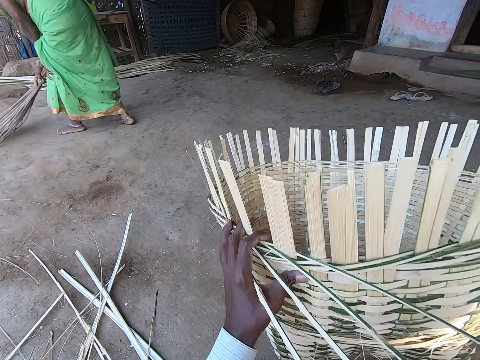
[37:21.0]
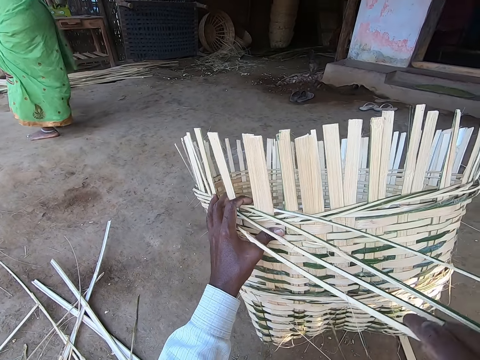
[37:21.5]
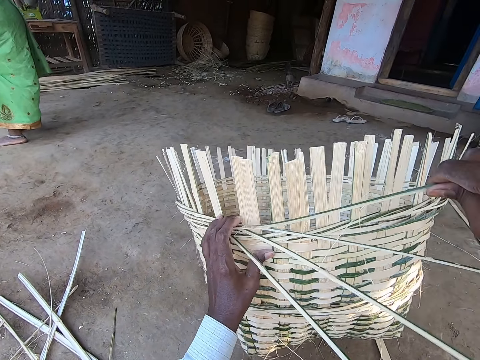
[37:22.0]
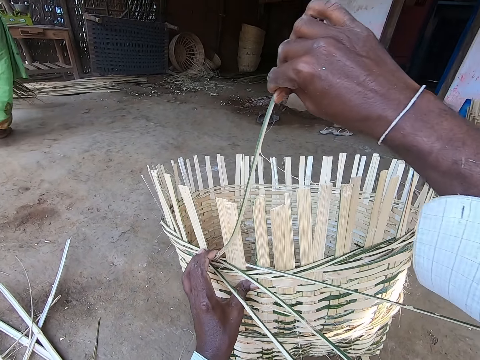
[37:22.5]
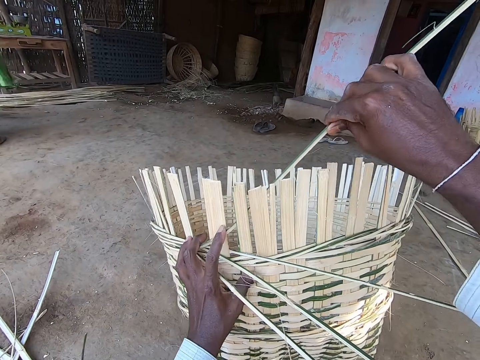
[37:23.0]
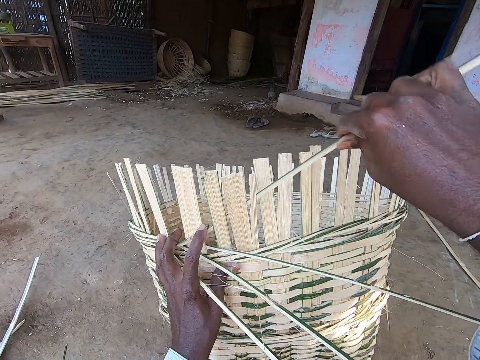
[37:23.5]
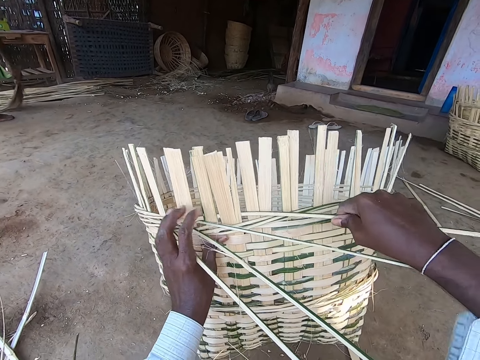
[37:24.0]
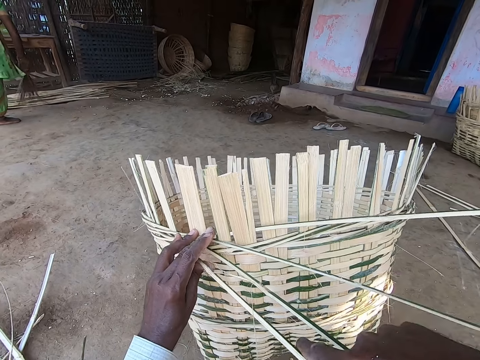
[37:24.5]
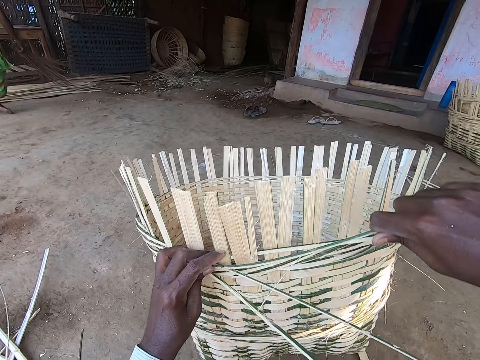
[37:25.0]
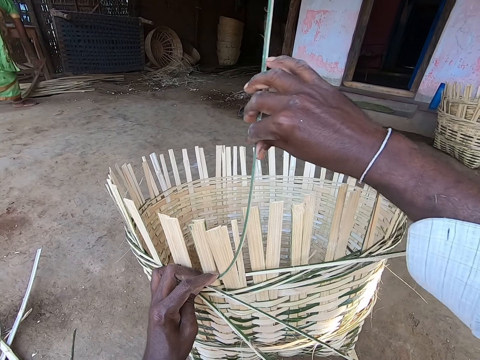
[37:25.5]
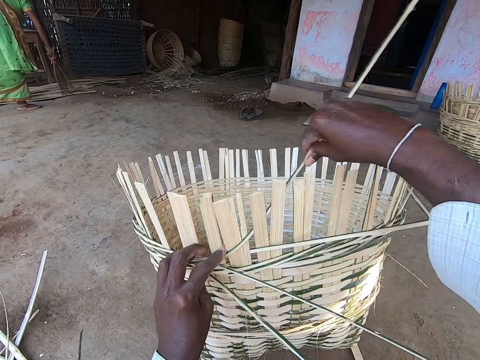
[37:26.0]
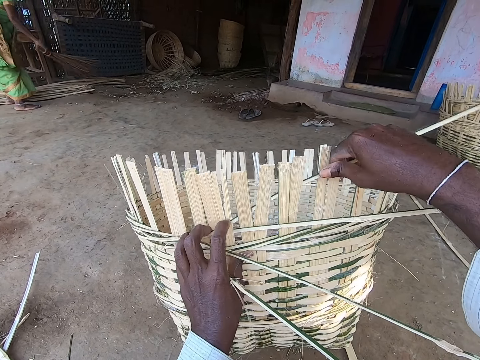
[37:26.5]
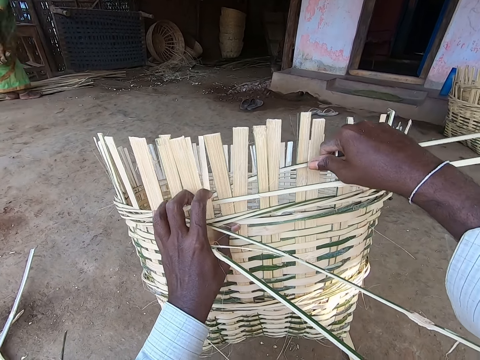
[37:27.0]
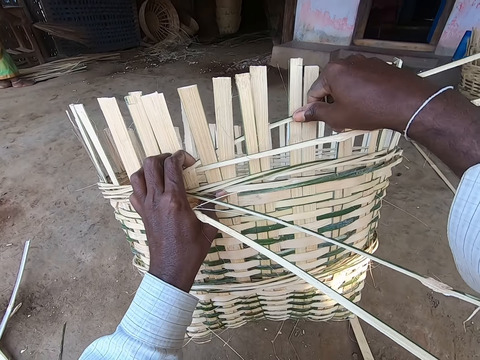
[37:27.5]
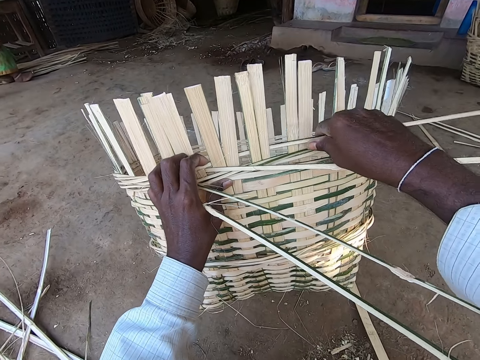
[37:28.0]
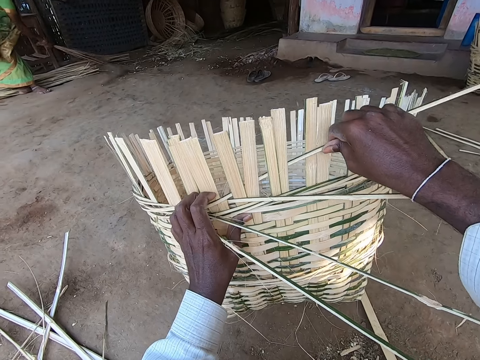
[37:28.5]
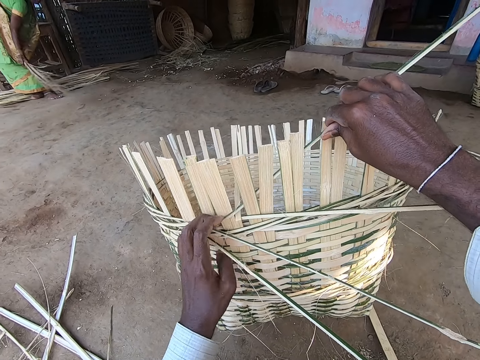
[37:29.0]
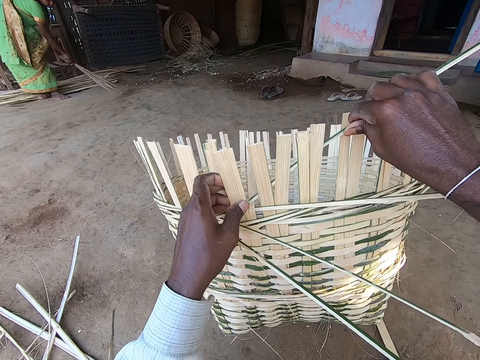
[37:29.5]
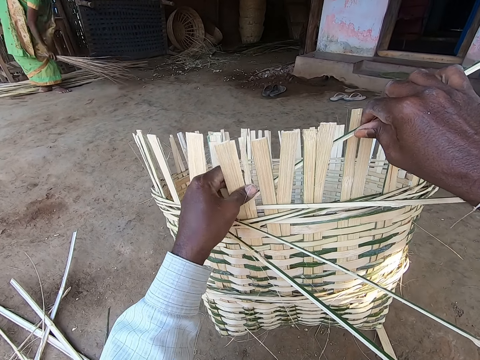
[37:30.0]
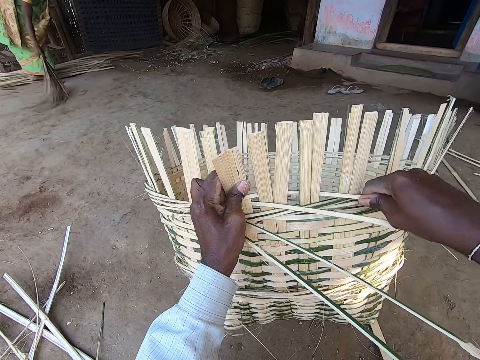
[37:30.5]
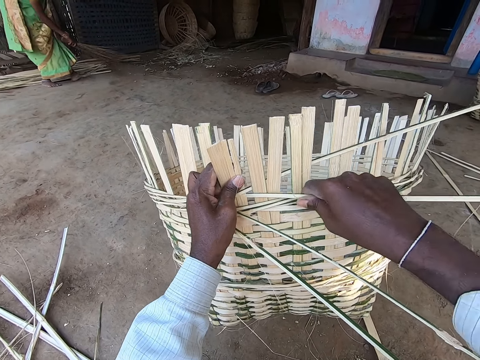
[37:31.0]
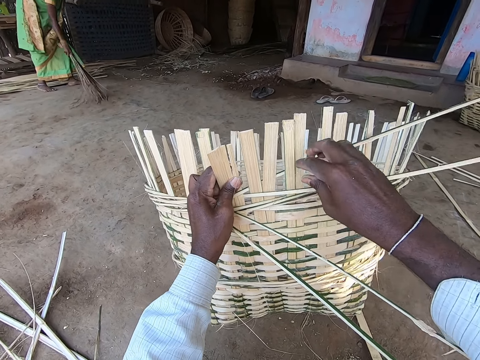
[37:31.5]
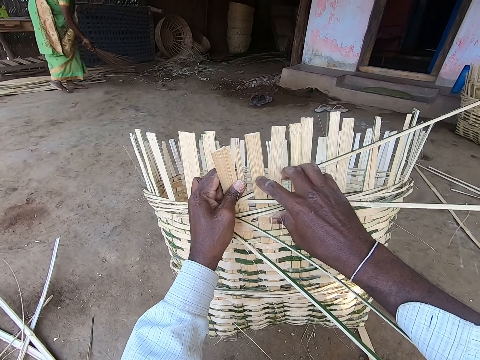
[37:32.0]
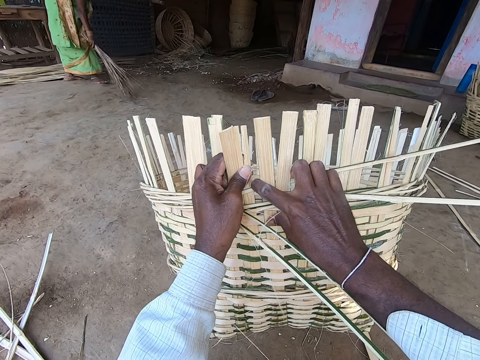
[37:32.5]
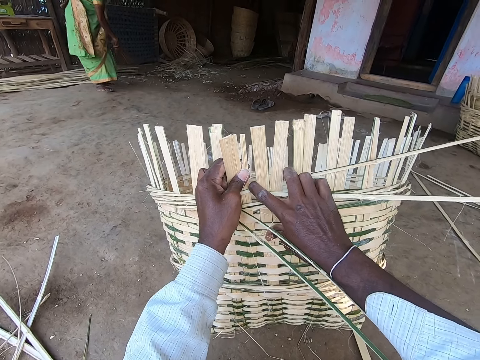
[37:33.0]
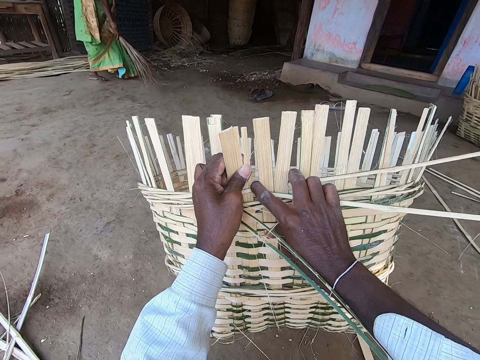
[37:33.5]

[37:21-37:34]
The camera wearer holds the bamboo strip with his right hand. He picks a palm reed. He puts the bamboo strip in his right hand around the staves of the basket. He weaves the basket. He holds the bamboo strip with his right hand. He picks a palm reed. He puts the bamboo strip in his right hand around the staves of the basket. He weaves the basket. He tightens the palm reeds on the basket. He adjusts the stave of the basket with his left hand. He adjusts the bamboo strips around the staves with his right hand.

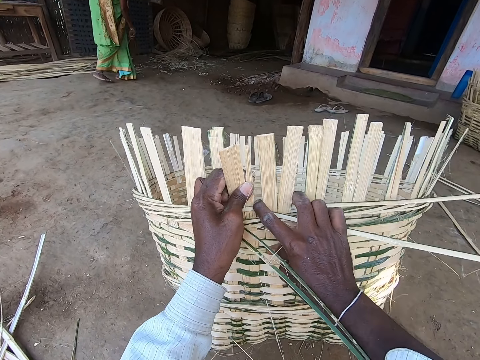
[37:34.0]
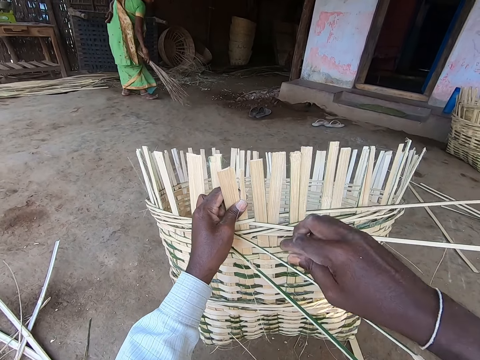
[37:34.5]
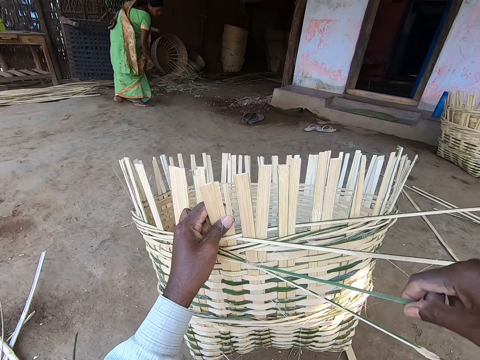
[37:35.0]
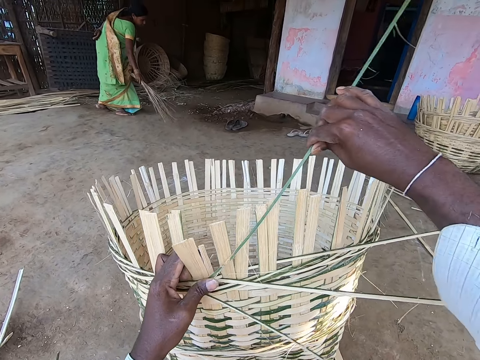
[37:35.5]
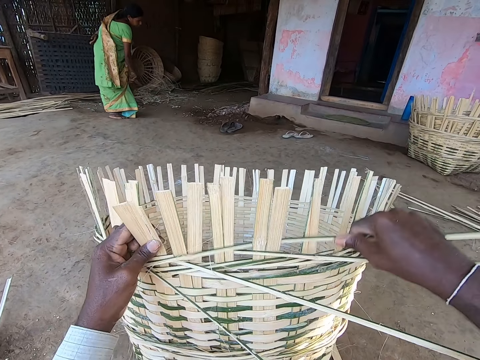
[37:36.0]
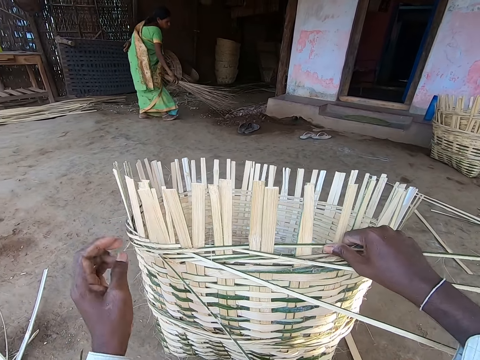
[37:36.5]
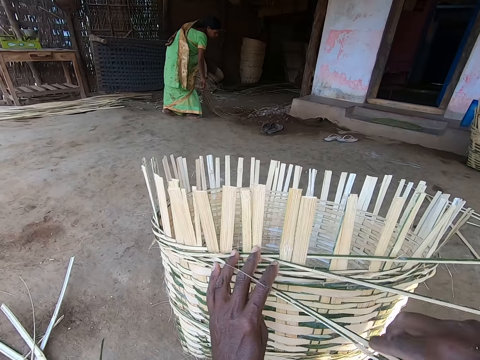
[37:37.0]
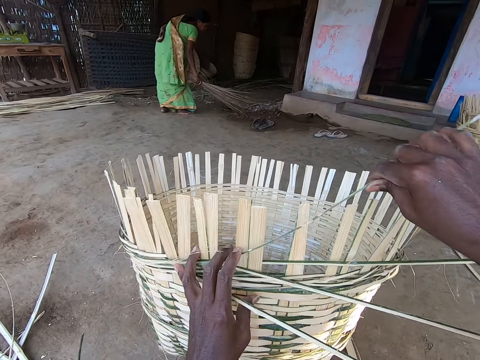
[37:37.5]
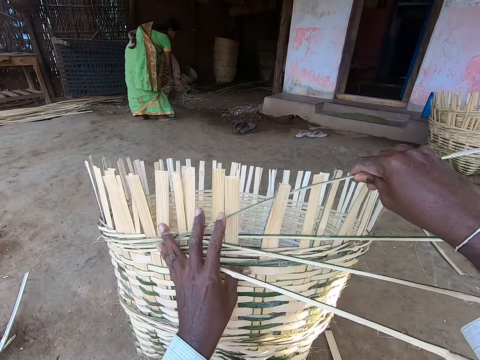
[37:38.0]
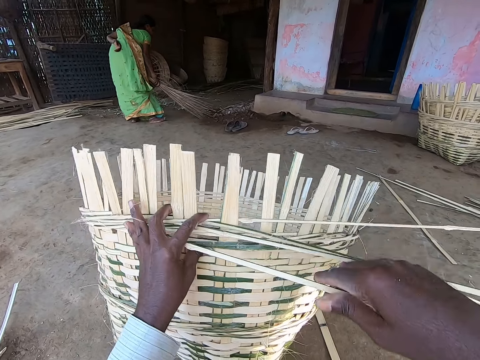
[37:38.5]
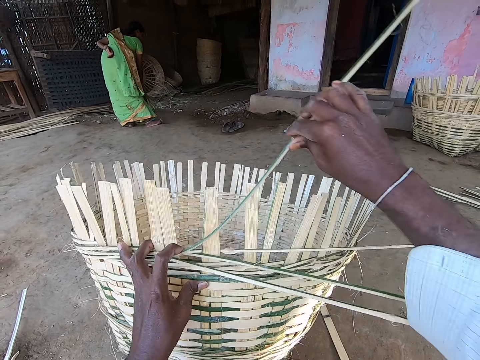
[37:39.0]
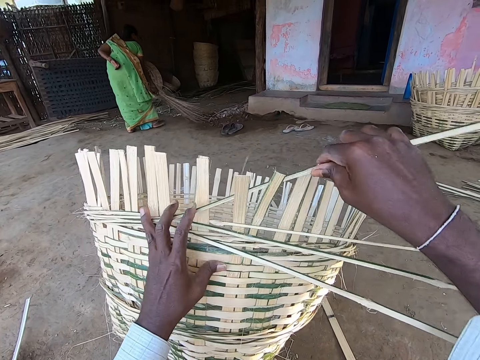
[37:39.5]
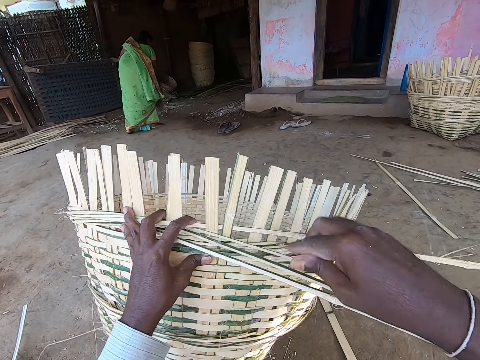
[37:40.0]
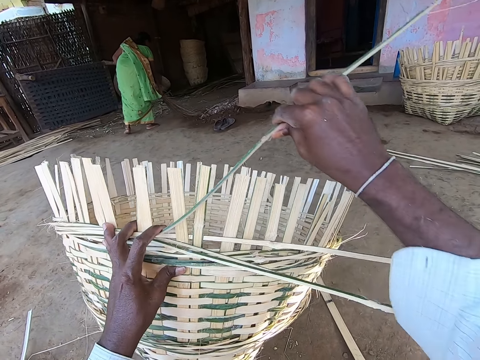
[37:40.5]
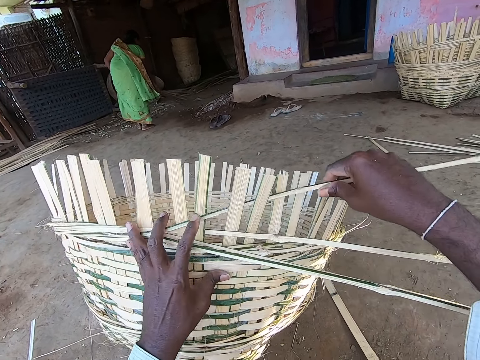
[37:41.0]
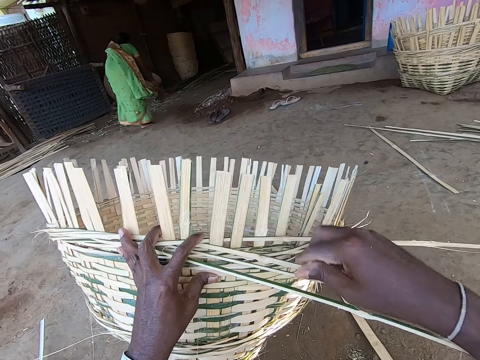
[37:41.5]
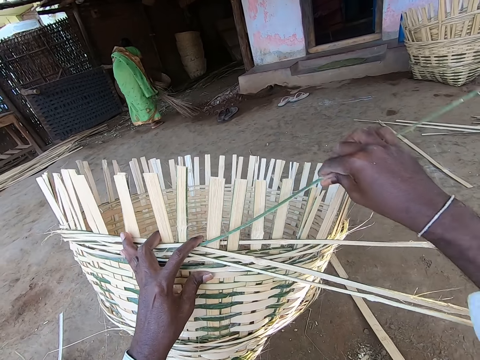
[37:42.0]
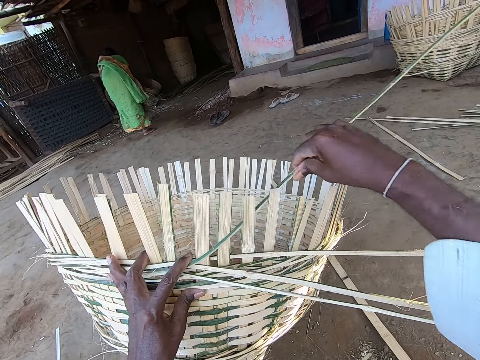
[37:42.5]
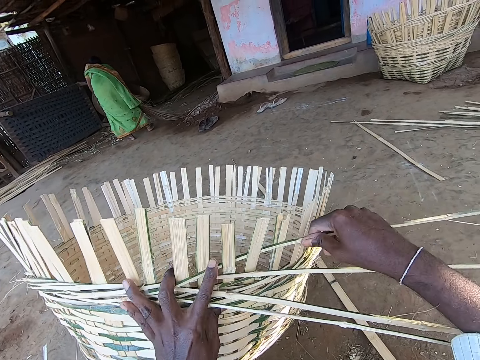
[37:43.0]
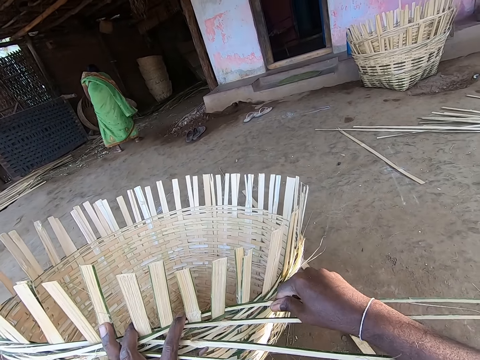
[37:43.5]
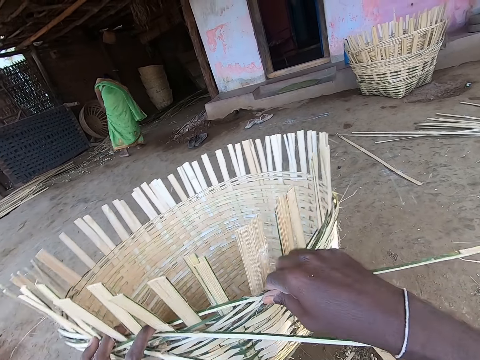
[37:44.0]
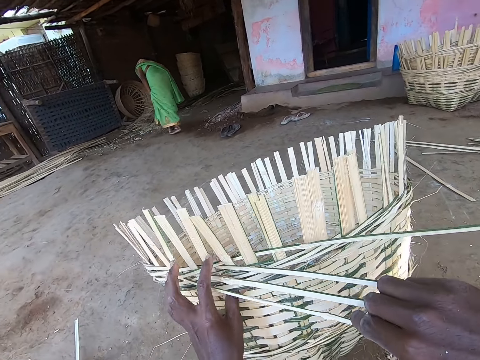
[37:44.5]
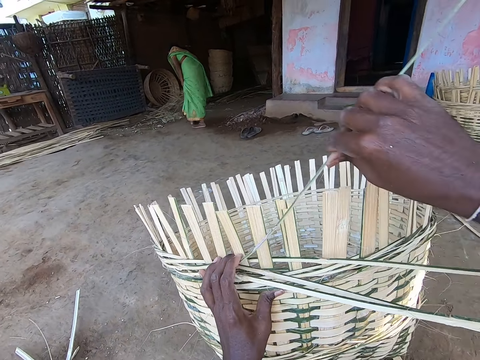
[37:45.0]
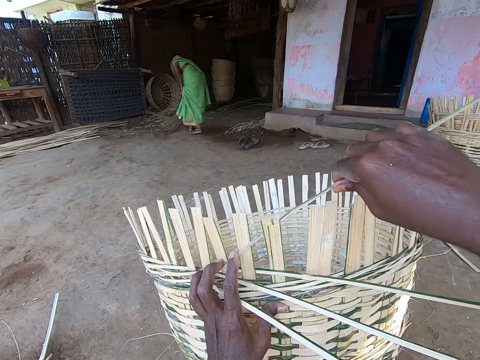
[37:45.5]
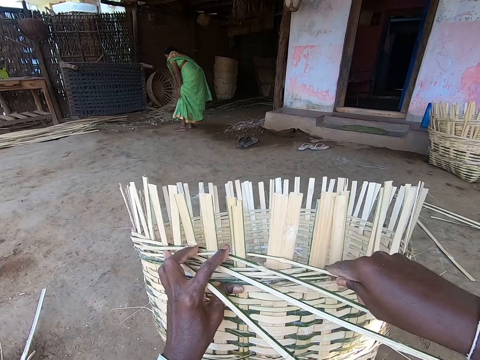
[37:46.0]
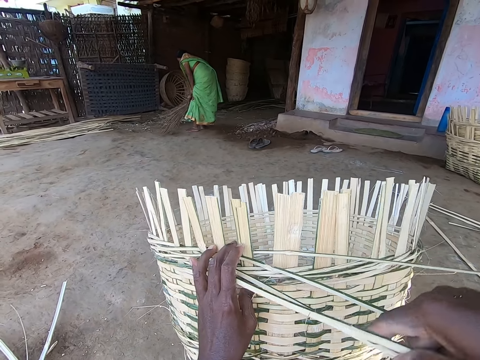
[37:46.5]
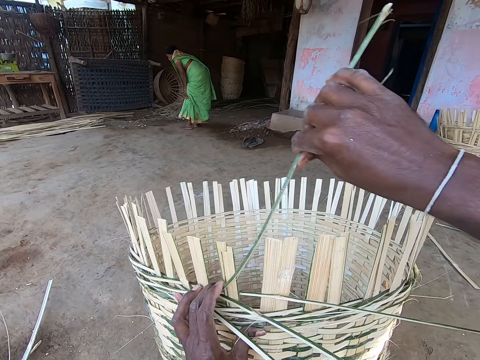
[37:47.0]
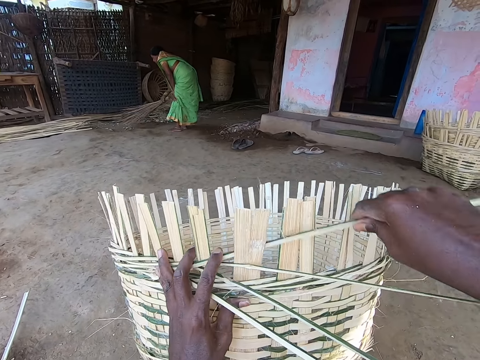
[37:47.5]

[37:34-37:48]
The camera wearer holds the bamboo strip with his right hand. He picks a palm reed. He puts the bamboo strip in his right hand around the staves of the basket. He weaves the basket. He moves the bamboo strip with his left hand. He holds the bamboo strip with his right hand. He picks a palm reed. He puts the bamboo strip in his right hand around the staves of the basket. He weaves the basket. He holds the bamboo strip with his right hand. He puts the bamboo strip in his right hand around the staves of the basket. He picks a palm reed. He weaves the basket. He holds the bamboo strip with his right hand. He puts the bamboo strip in his right hand around the staves of the basket. He holds the bamboo strip with his right hand. He picks a palm reed. He puts the bamboo strip in his right hand around the staves of the basket. He weaves the basket. He turns the basket. He converses with a person. He holds the bamboo strip with his right hand. He puts the bamboo strip in his right hand around the staves of the basket. He weaves the basket. He holds the bamboo strip with his right hand. He picks a palm reed. He puts the bamboo strip in his right hand around the staves of the basket. He weaves the basket.
